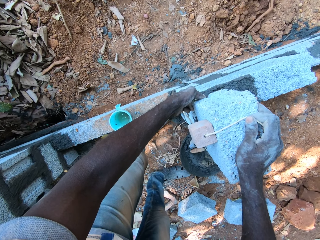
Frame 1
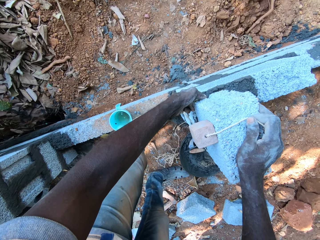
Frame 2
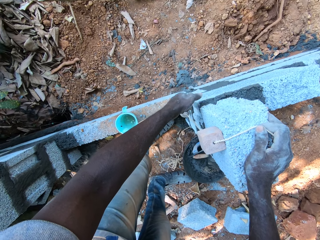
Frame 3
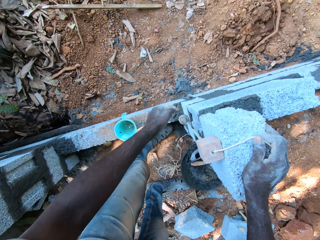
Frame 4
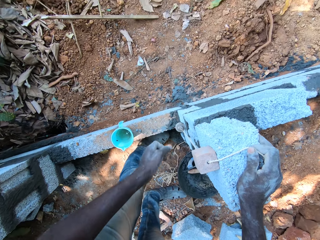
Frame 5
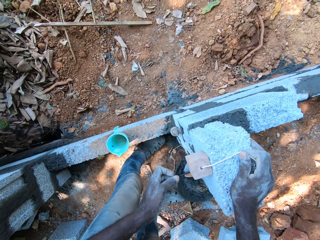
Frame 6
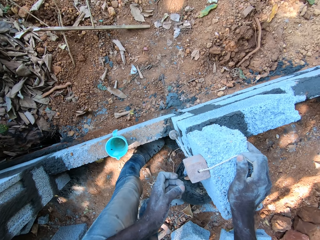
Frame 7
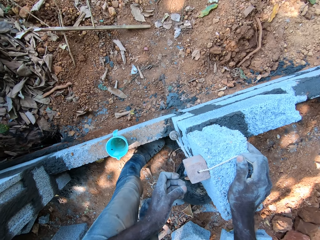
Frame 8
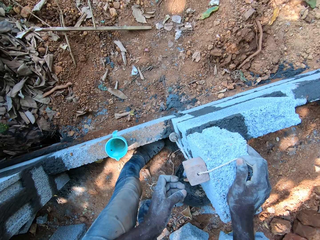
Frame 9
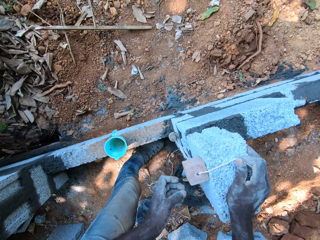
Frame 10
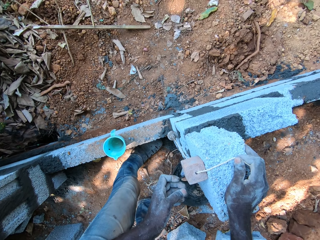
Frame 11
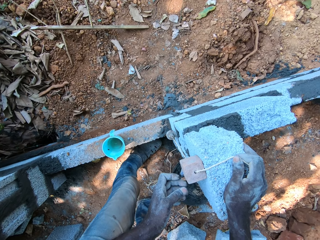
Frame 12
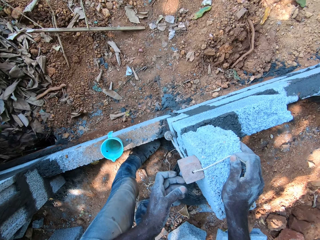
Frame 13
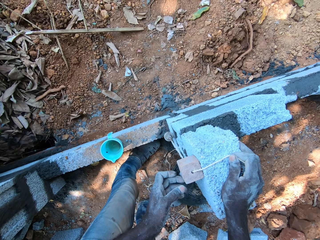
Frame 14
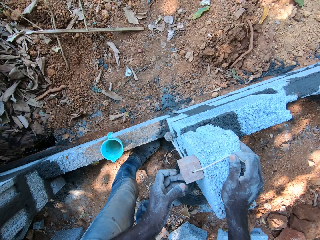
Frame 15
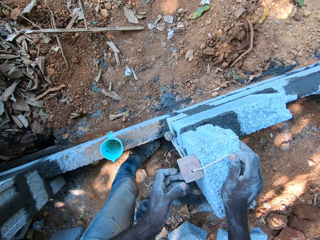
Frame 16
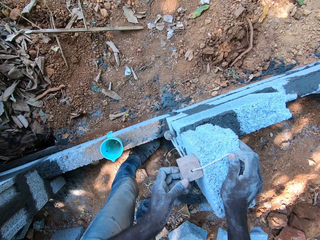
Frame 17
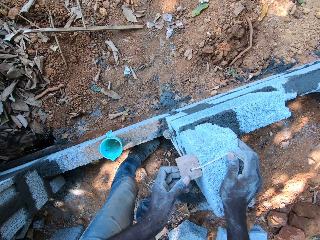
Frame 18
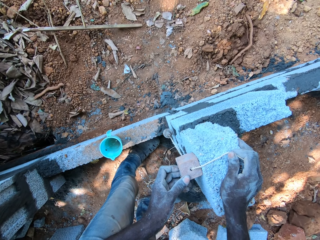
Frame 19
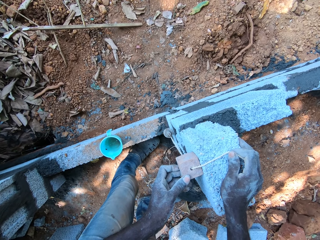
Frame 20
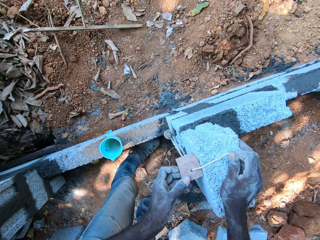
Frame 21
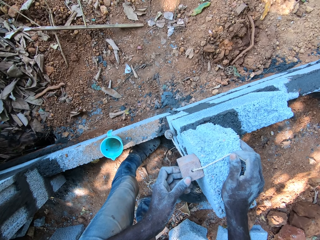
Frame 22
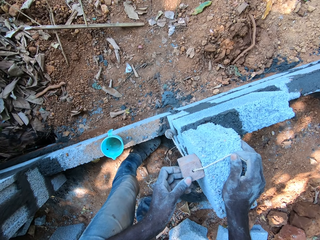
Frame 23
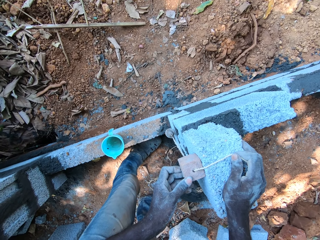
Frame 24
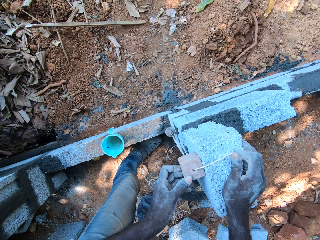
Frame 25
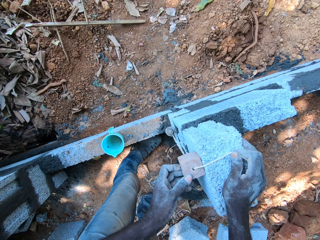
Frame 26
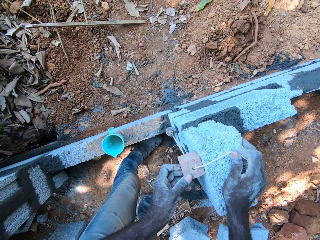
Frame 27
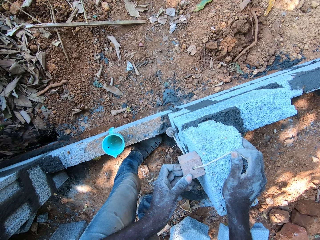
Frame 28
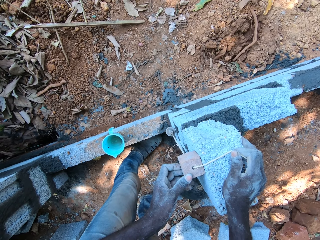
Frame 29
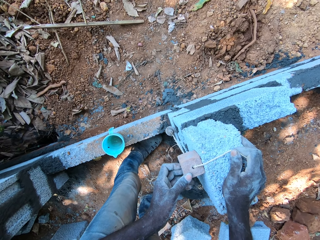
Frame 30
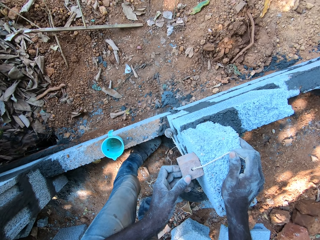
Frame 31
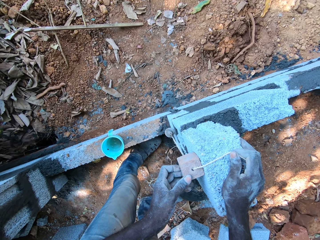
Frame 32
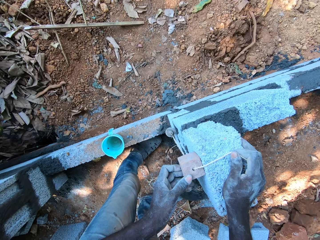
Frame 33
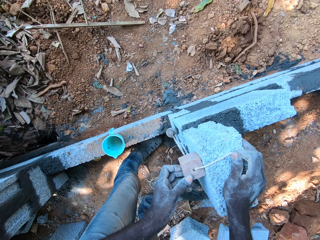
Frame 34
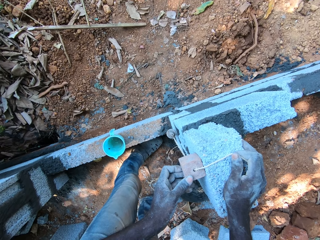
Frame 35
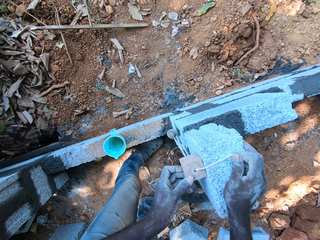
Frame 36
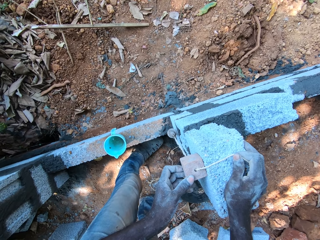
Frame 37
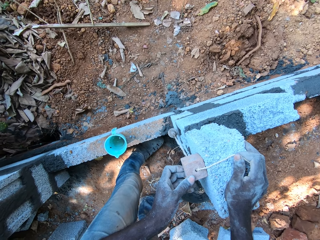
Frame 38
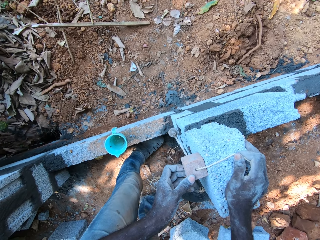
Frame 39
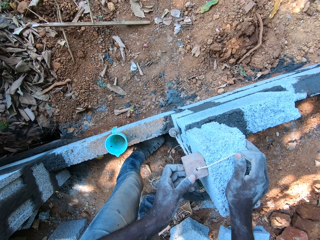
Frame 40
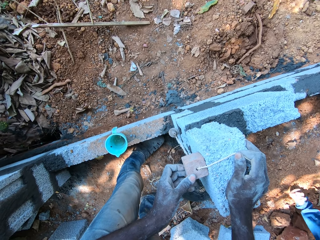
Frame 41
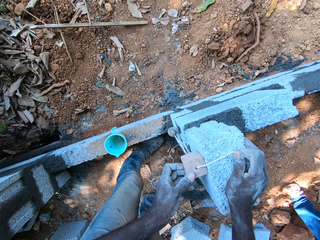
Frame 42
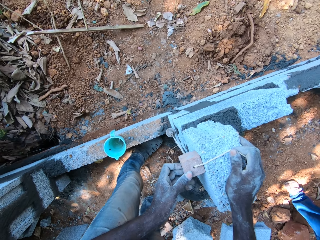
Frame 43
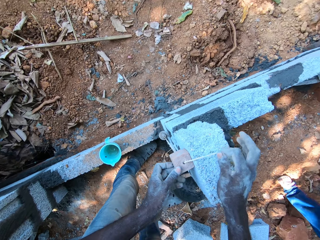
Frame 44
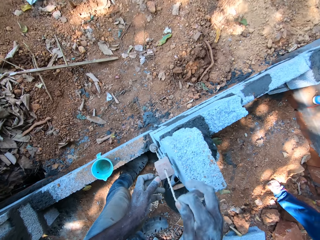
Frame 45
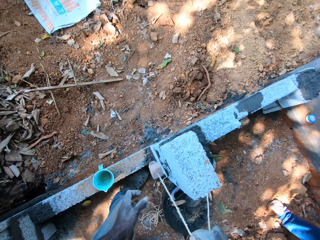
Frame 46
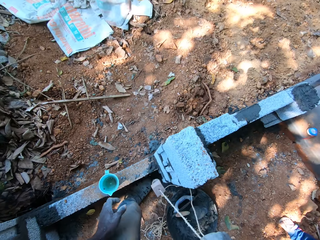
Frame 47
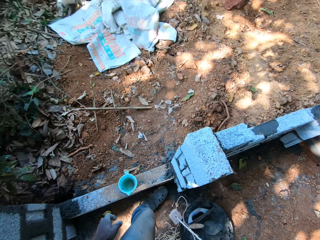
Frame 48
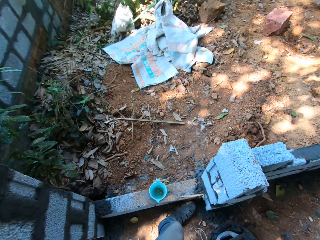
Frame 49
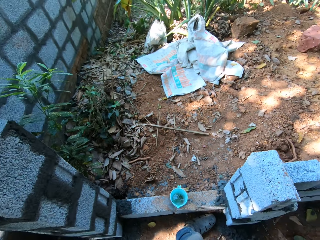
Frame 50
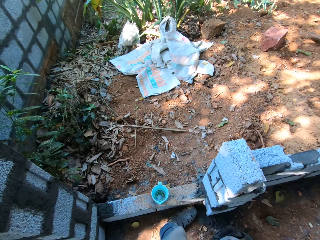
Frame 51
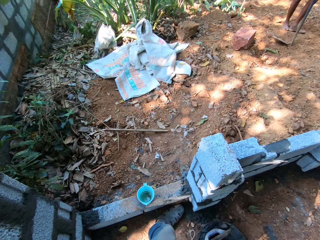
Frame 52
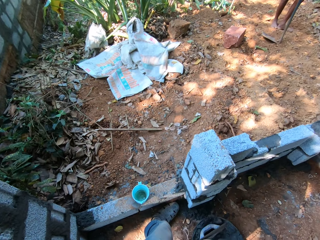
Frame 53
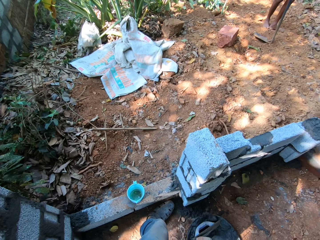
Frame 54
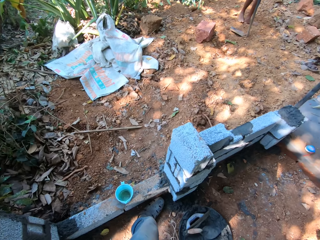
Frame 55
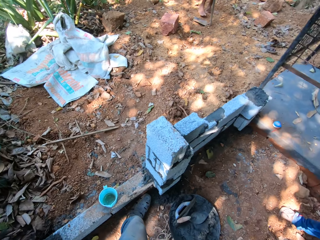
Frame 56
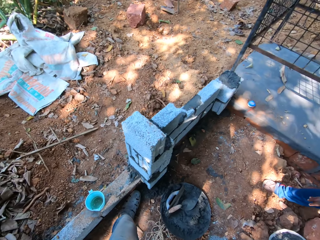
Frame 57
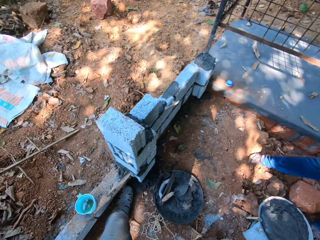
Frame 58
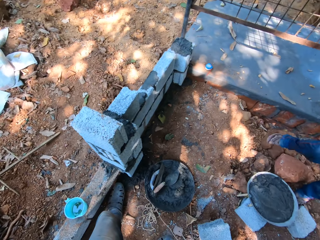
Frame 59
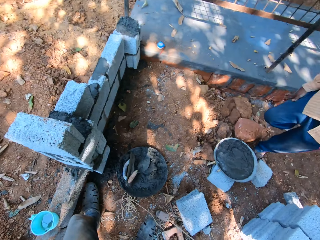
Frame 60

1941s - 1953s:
The camera wearer removes the plummet from the wall with his right hand. He measures the wall using the plumb bob.

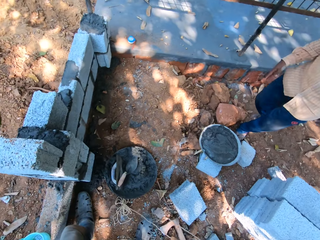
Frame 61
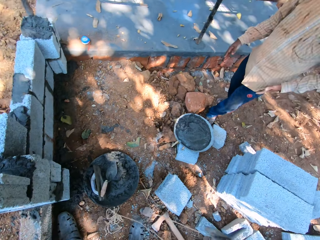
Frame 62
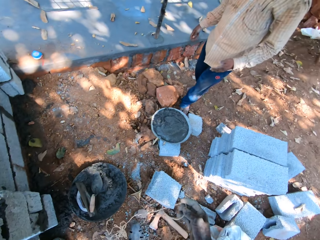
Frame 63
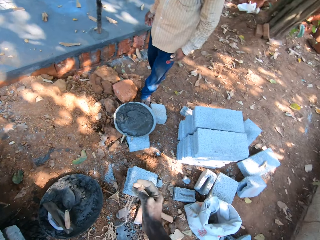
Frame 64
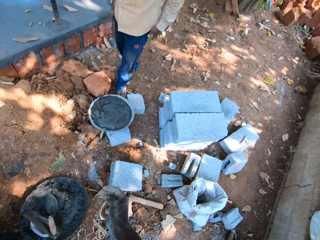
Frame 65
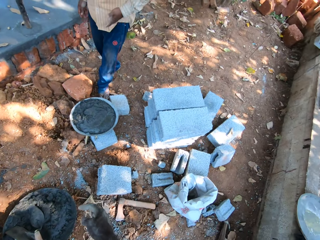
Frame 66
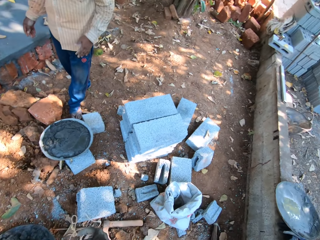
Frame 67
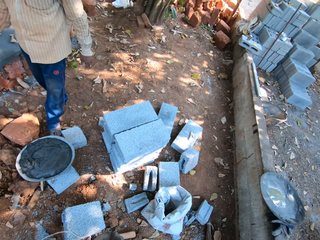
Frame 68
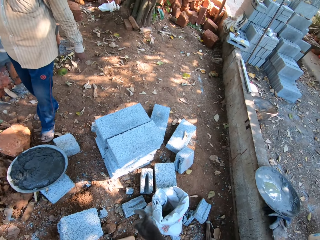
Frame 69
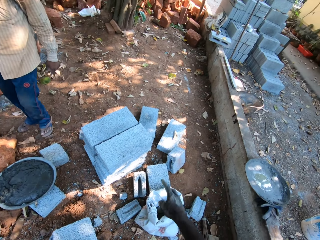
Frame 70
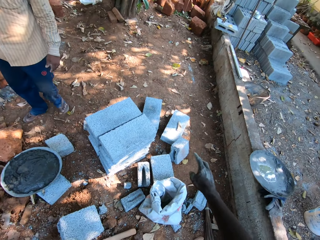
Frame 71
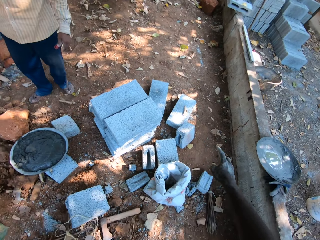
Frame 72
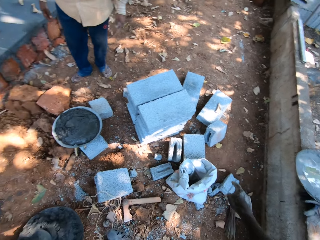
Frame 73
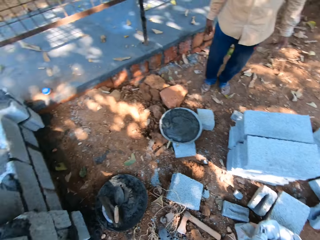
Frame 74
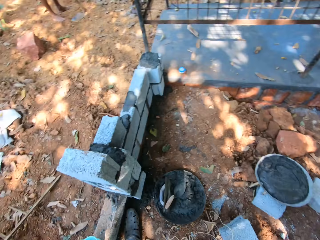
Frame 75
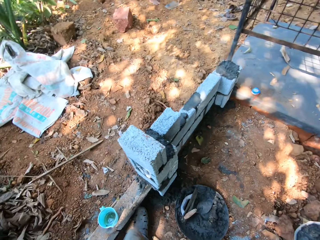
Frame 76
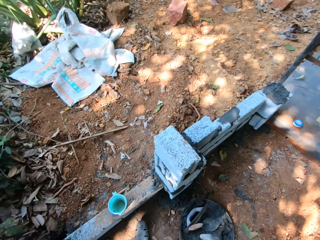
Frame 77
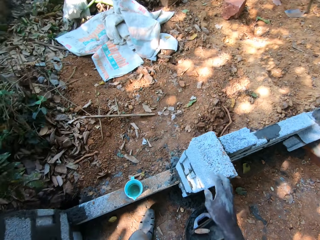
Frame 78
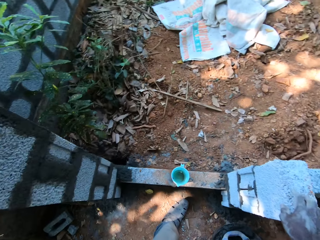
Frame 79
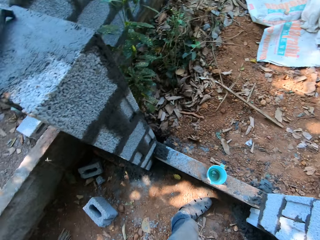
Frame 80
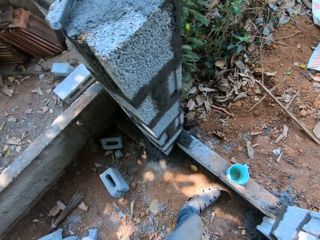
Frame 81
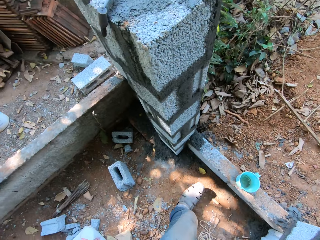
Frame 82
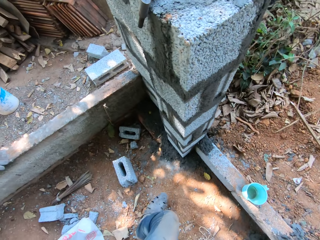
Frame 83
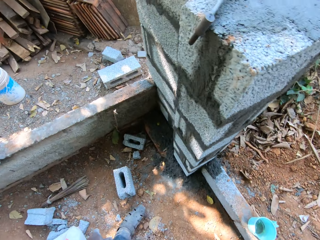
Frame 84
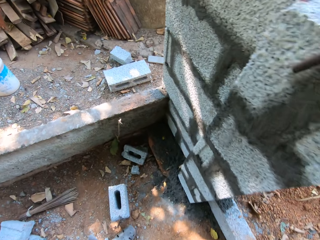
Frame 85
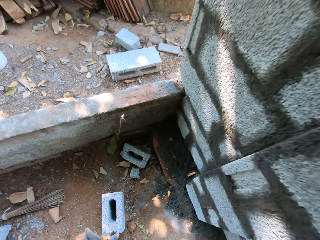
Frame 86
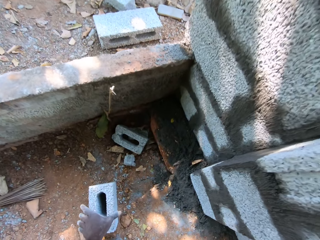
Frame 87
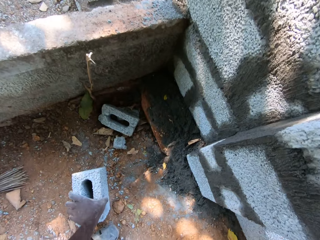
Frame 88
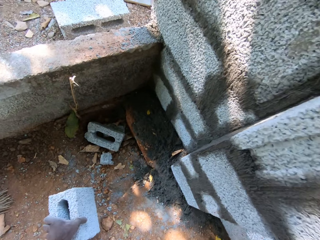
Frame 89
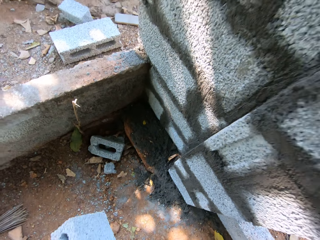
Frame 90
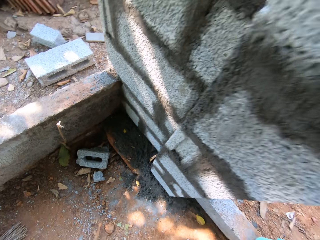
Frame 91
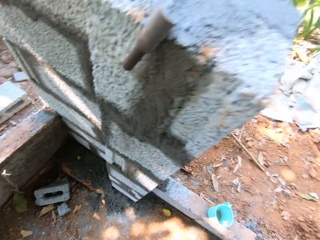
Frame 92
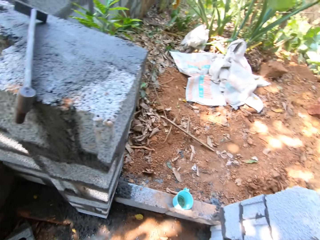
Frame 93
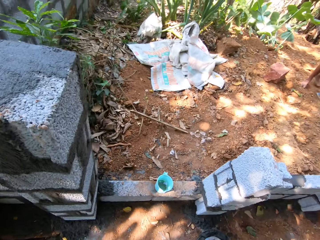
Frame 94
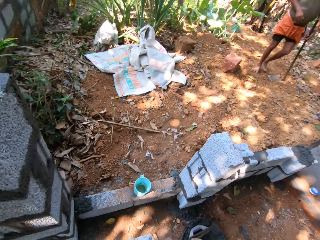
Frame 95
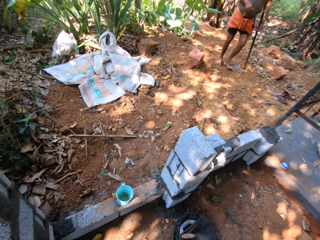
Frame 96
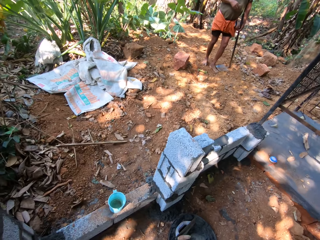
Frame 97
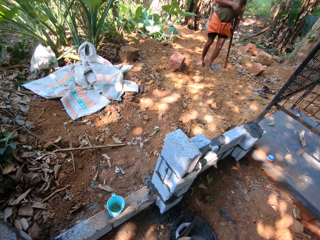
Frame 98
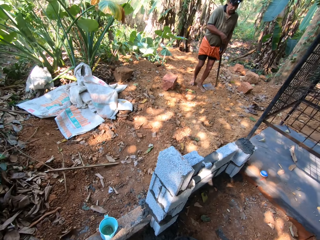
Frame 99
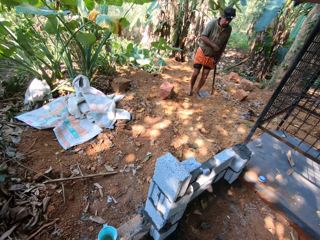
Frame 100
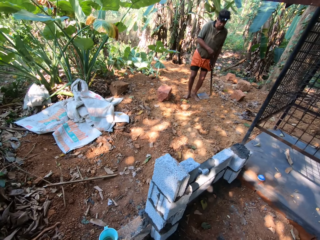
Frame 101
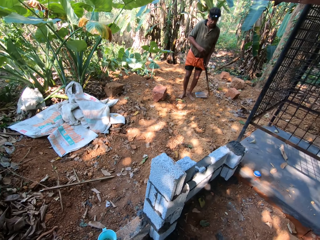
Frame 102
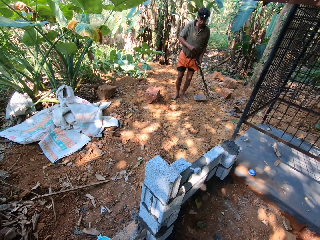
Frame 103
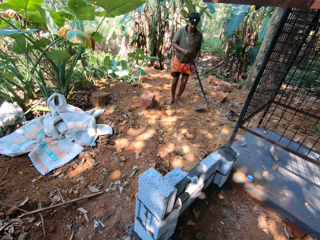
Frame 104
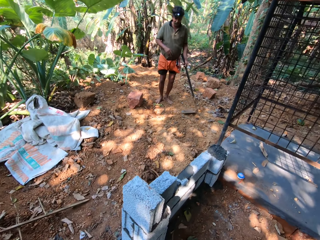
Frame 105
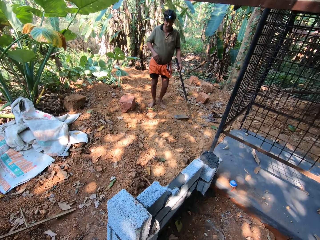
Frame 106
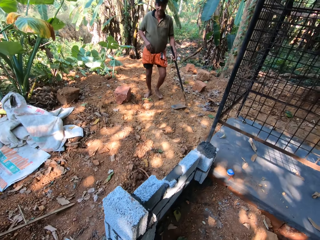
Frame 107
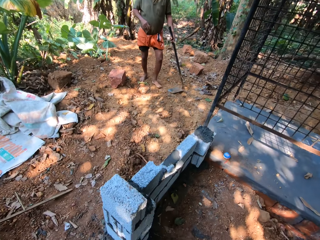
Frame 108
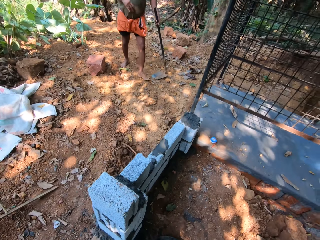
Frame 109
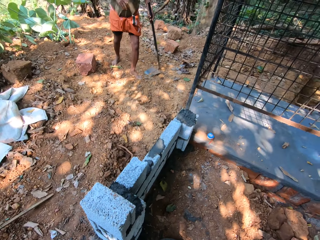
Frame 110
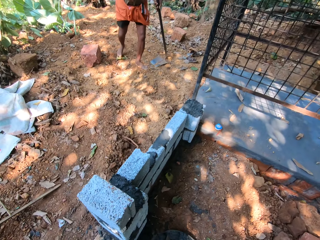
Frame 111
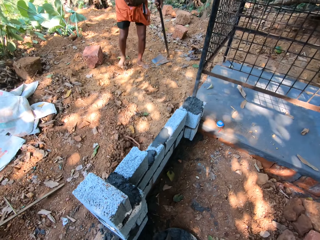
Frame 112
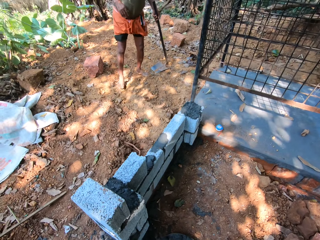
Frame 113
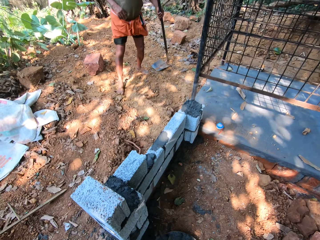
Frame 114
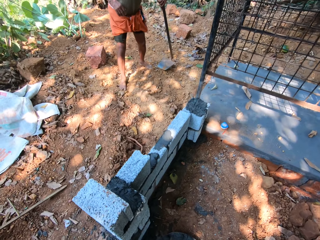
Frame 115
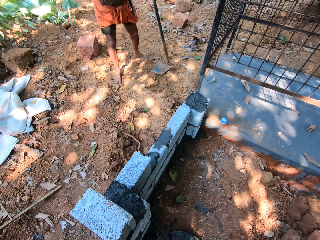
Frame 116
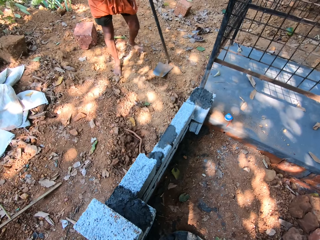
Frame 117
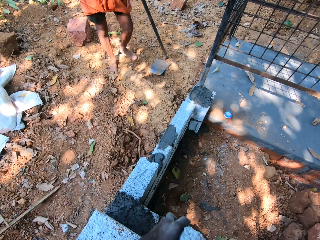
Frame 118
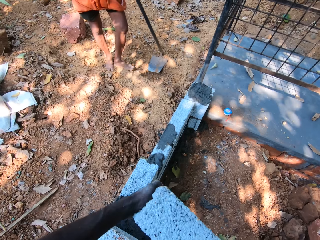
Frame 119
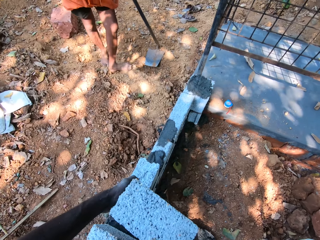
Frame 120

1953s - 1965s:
The camera wearer drops the plummet on the floor with his right hand. He interacts with a man. He looks around. He picks up a block or brick on the ground with his left hand. He interacts with another man.
